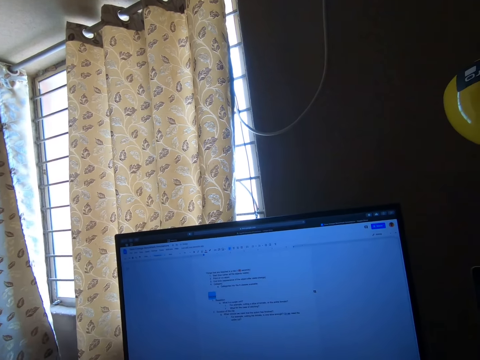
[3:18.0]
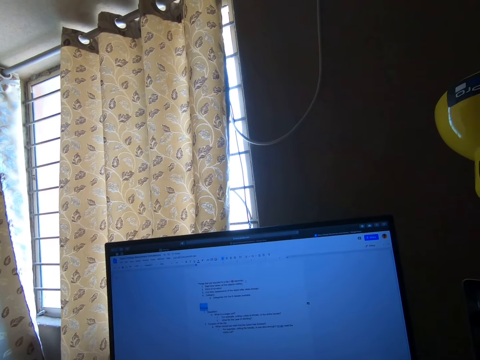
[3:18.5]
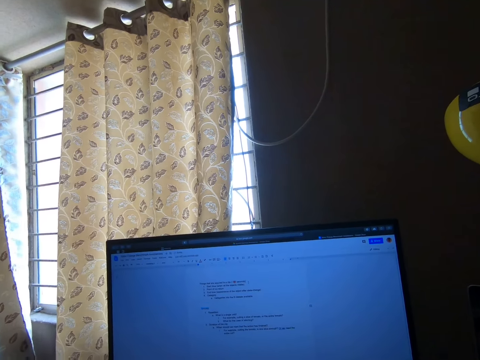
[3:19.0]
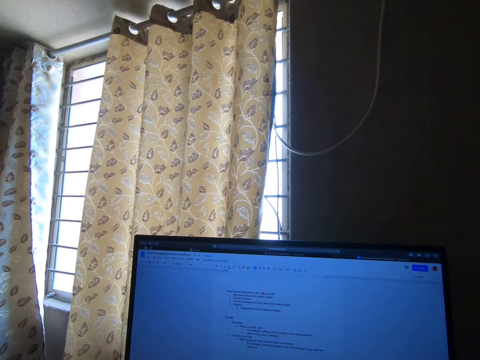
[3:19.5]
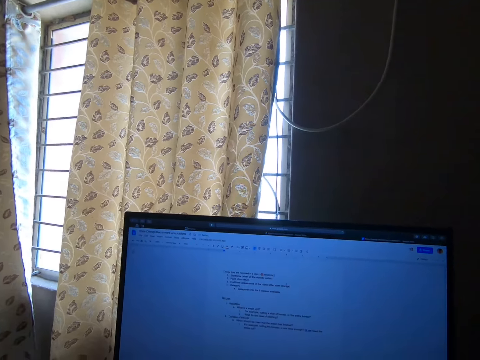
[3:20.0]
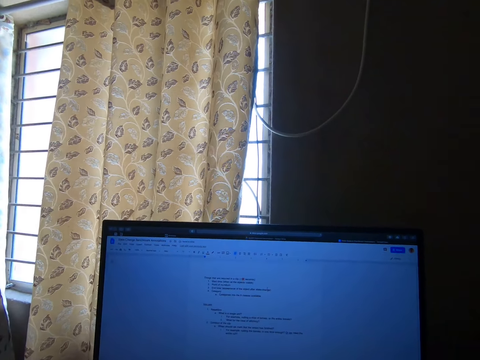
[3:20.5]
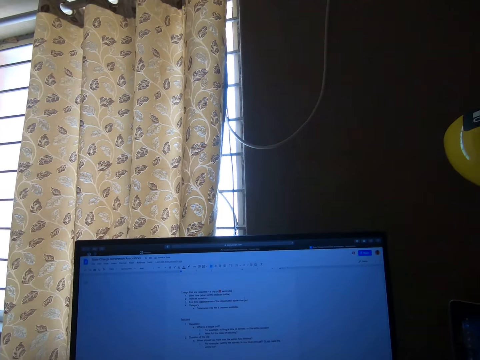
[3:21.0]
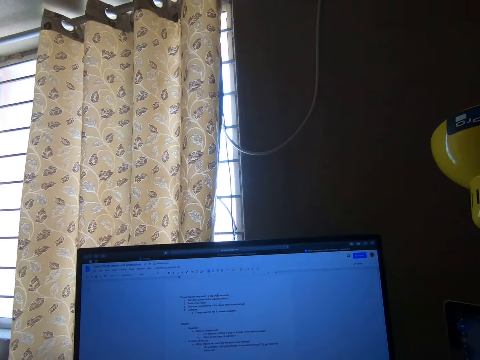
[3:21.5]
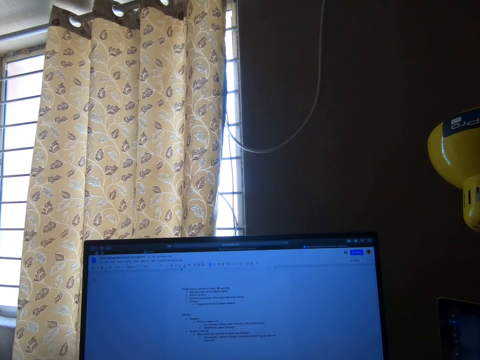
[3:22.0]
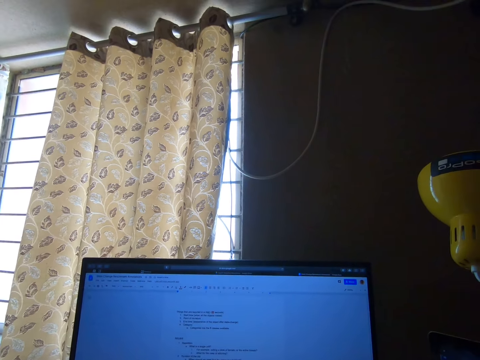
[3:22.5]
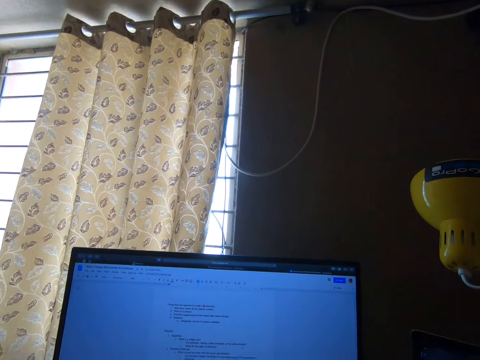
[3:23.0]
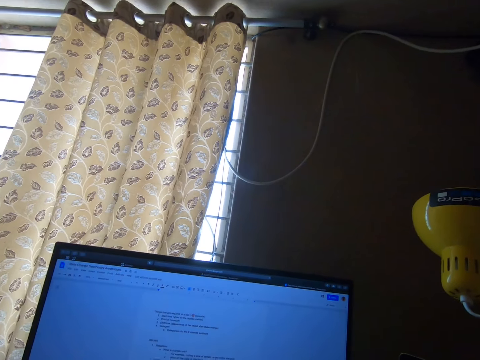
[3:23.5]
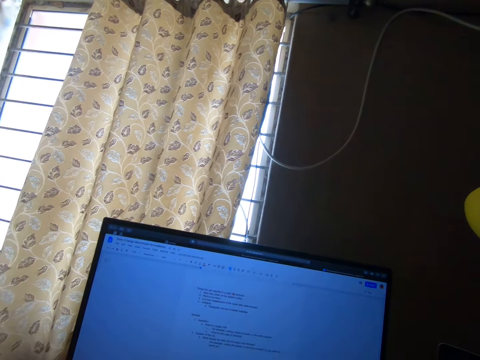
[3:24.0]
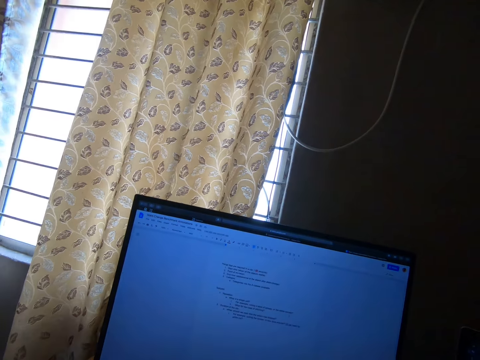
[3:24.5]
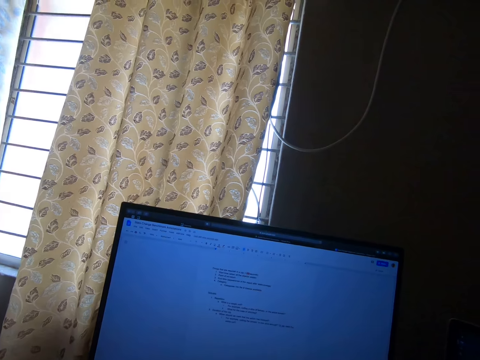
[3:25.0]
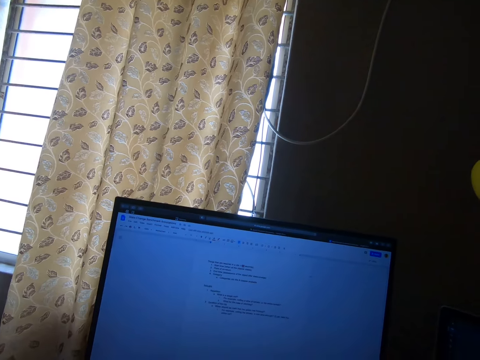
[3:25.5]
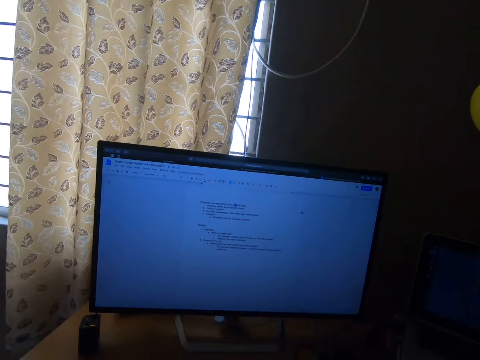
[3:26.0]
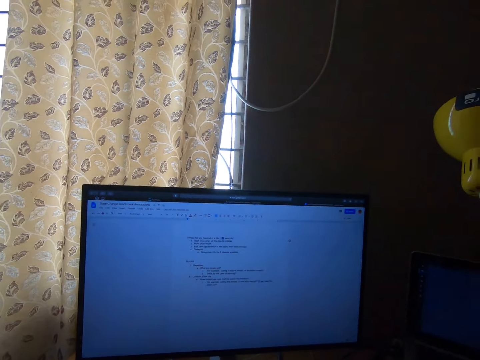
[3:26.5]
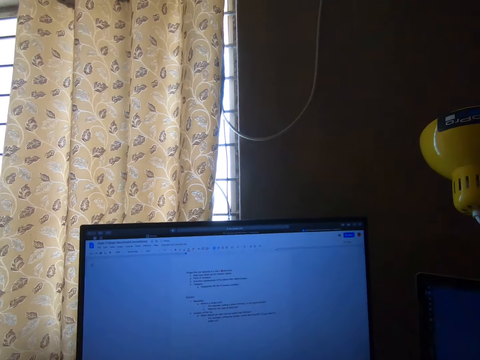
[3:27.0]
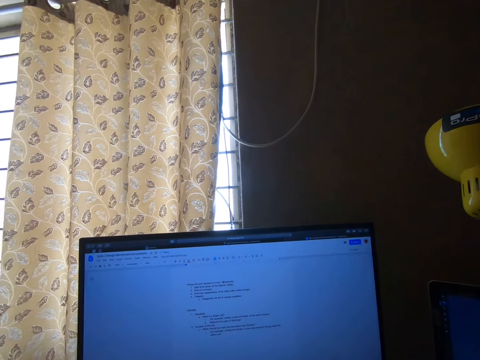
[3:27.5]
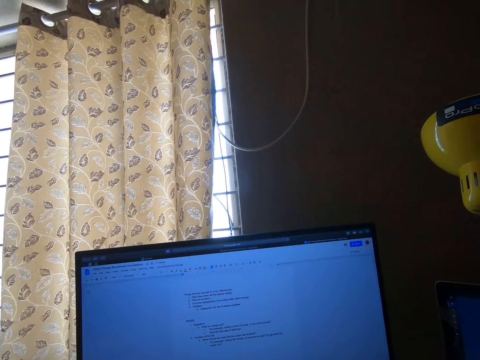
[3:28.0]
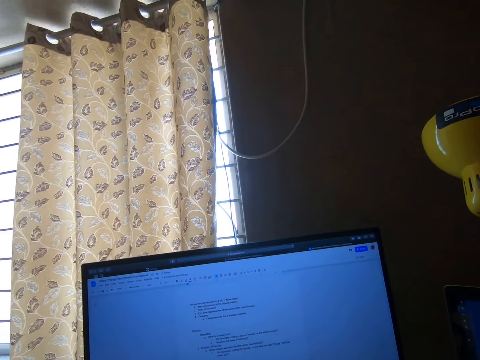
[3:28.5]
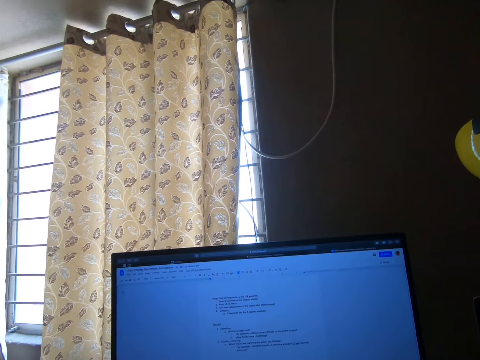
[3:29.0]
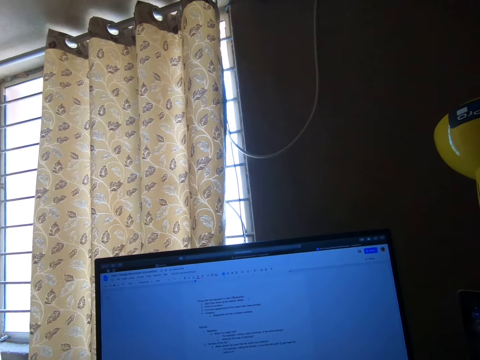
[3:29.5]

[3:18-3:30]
The camera wearer moves the camera around.

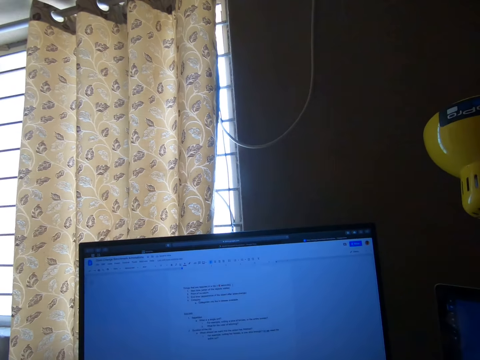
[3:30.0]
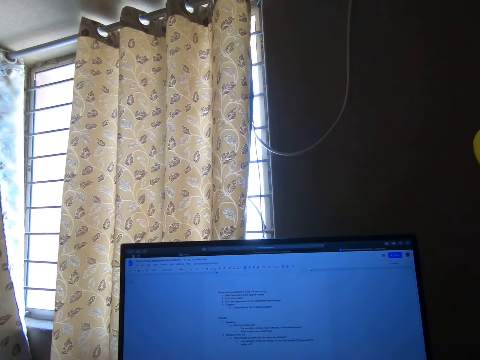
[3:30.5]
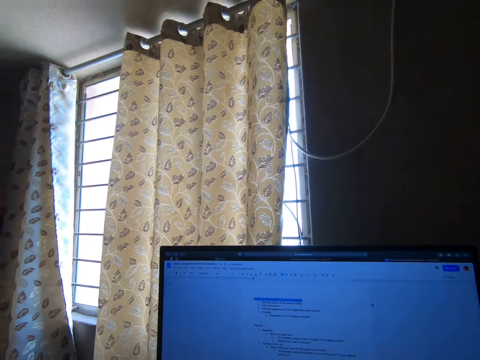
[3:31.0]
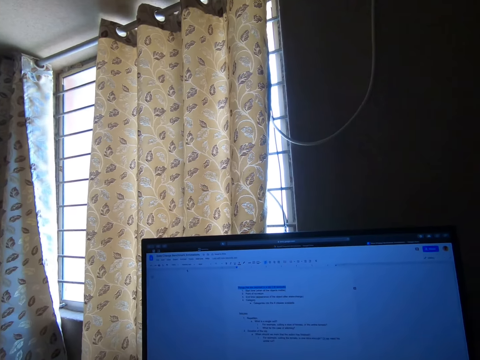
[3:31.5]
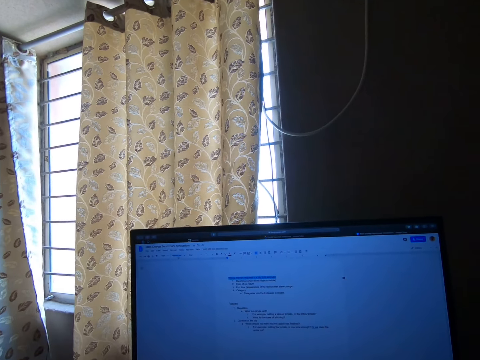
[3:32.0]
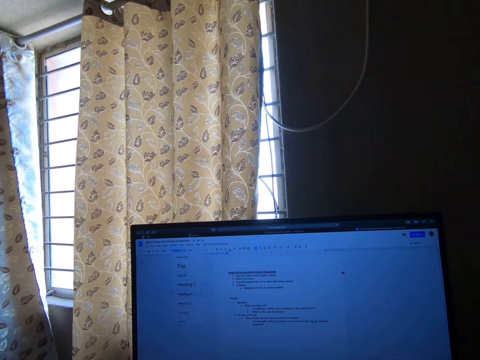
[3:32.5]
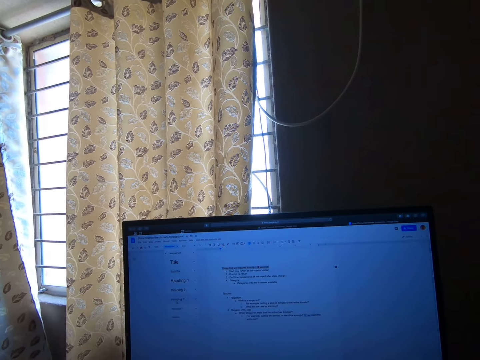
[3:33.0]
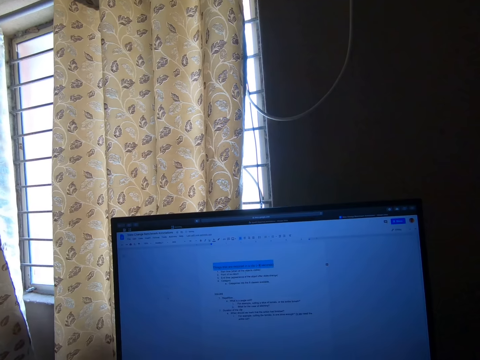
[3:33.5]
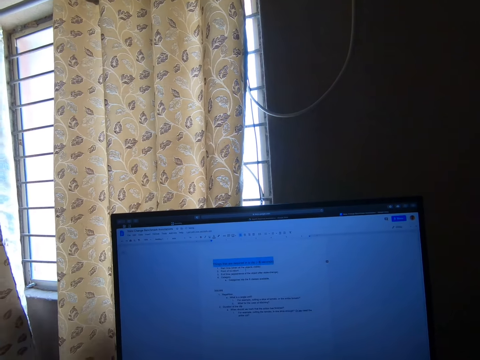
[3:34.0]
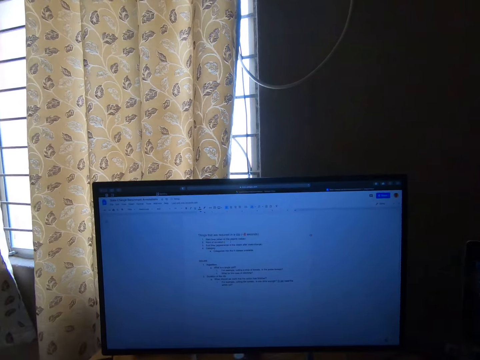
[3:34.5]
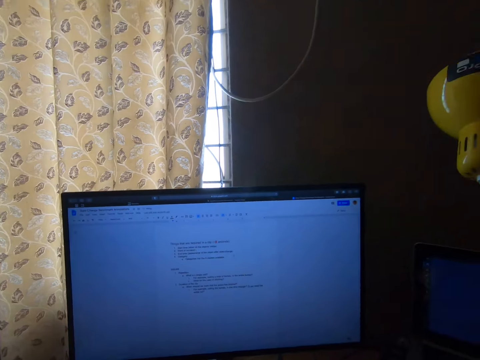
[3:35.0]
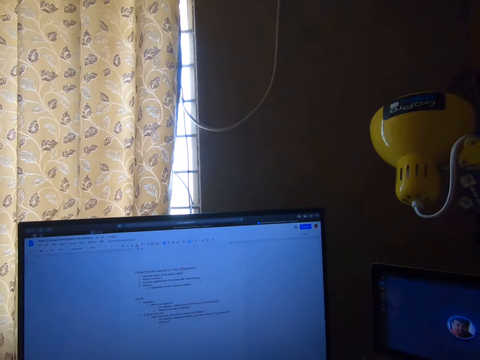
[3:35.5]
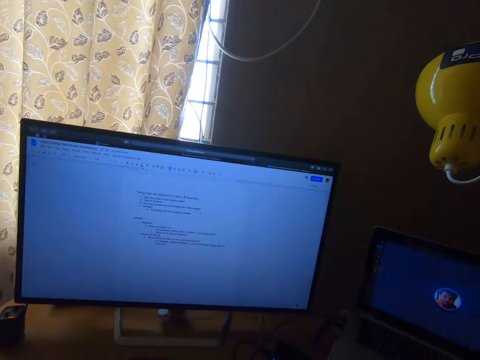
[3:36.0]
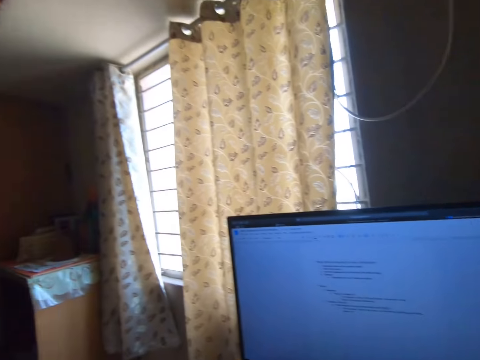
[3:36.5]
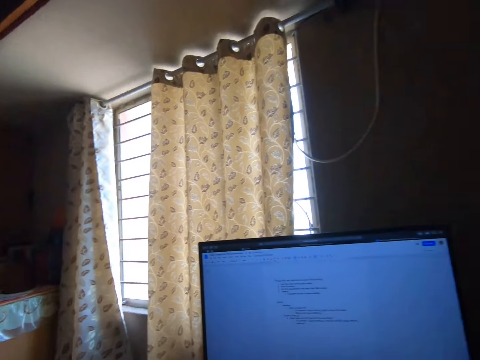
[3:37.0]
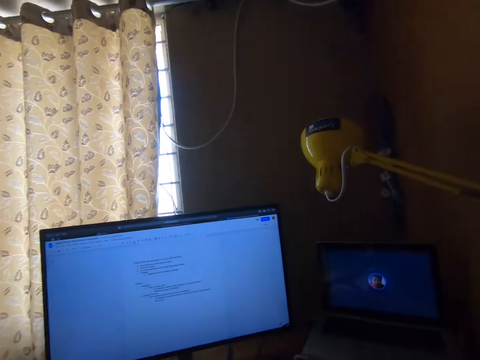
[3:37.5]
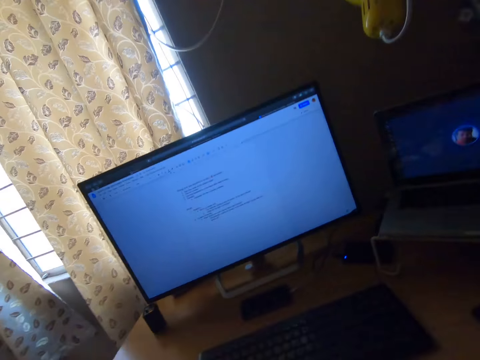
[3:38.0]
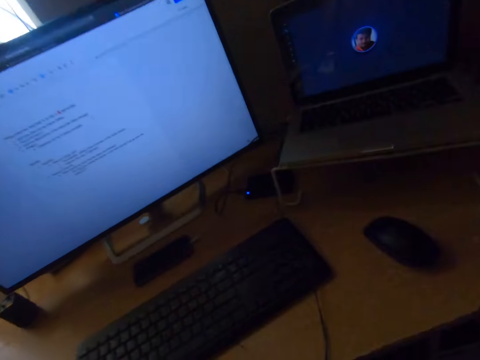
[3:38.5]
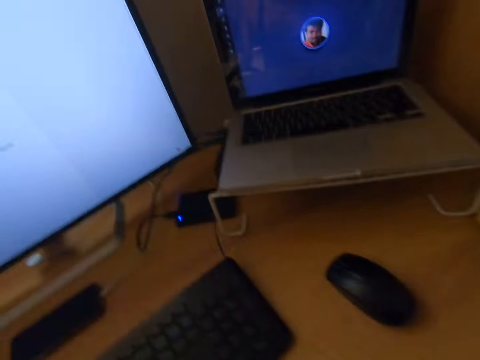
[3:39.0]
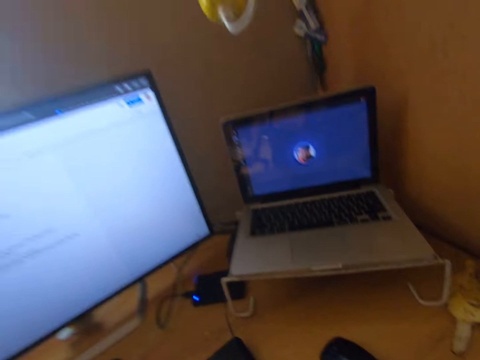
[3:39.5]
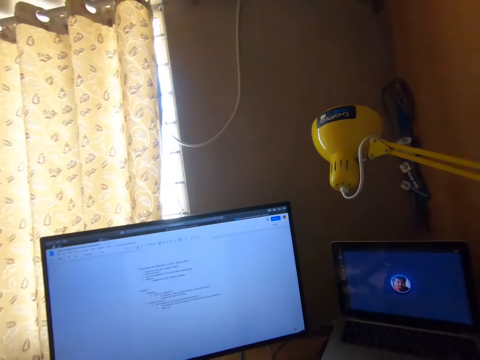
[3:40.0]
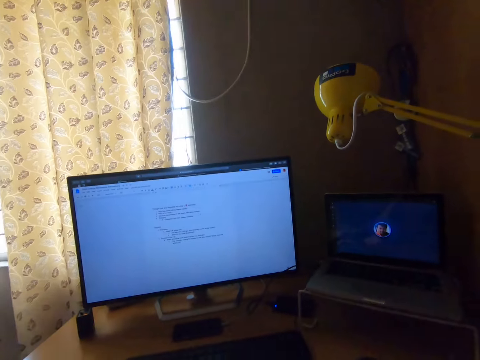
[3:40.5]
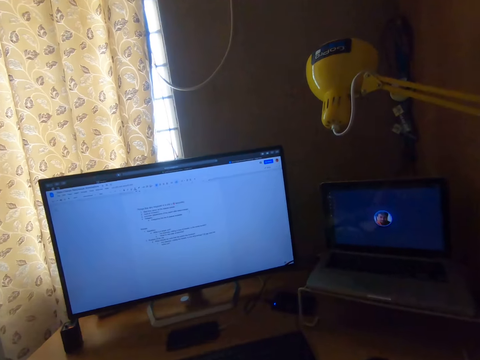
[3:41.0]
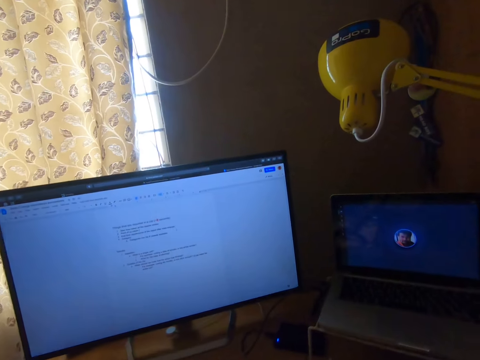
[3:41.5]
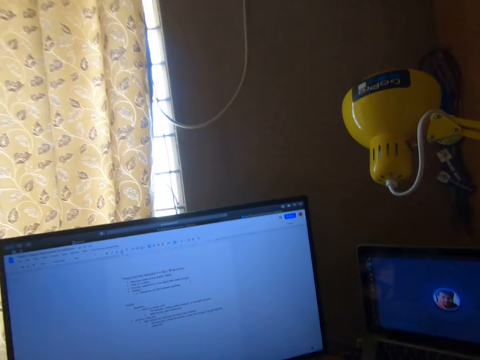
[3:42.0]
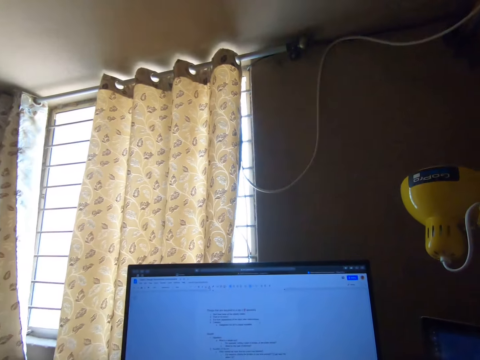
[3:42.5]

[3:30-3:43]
The camera wearer moves the camera around.

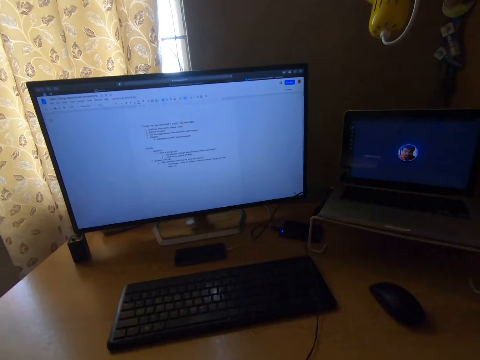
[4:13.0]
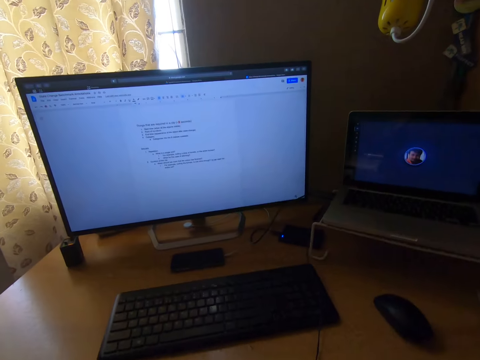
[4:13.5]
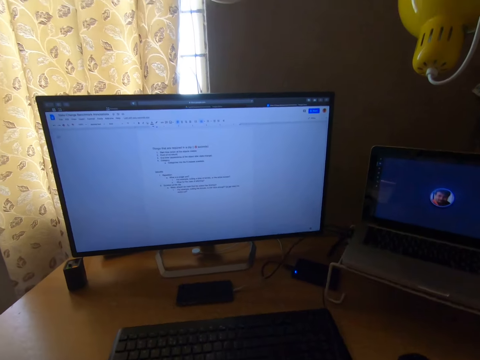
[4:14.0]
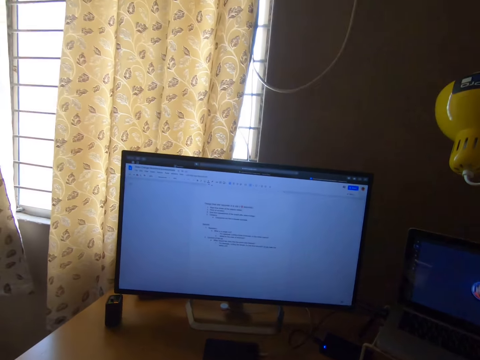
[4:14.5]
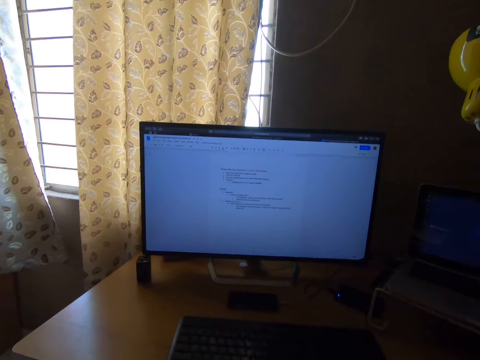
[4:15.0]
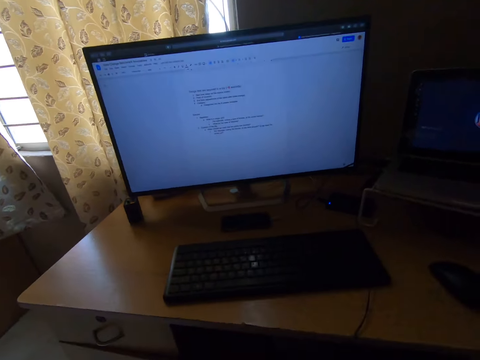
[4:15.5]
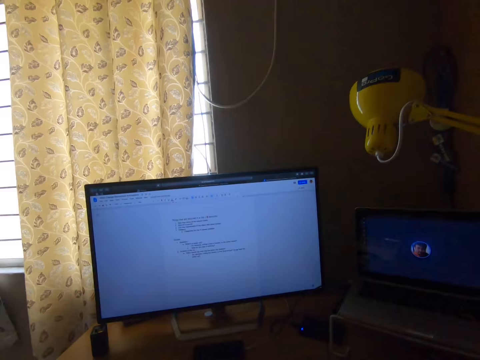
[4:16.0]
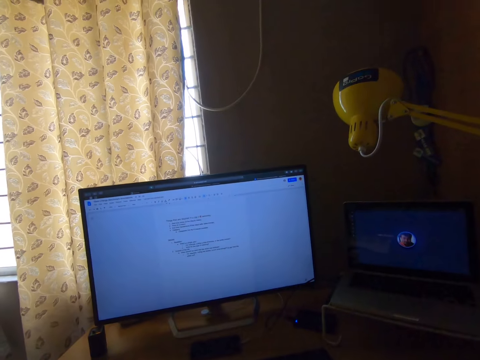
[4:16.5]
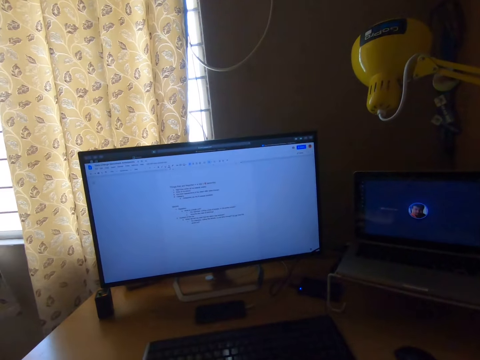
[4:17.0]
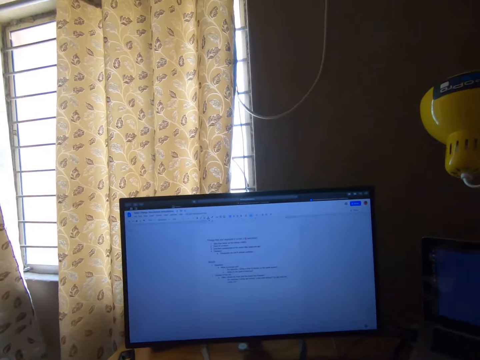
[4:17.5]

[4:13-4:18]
The camera wearer moves the camera around.
